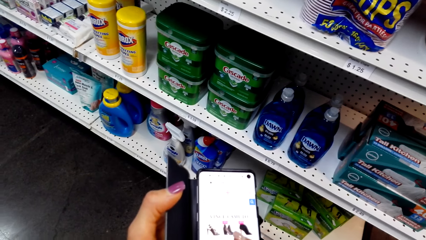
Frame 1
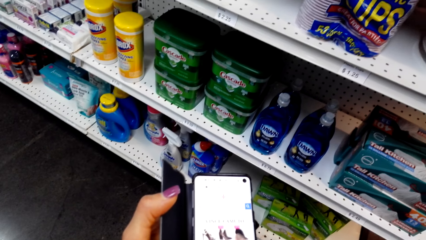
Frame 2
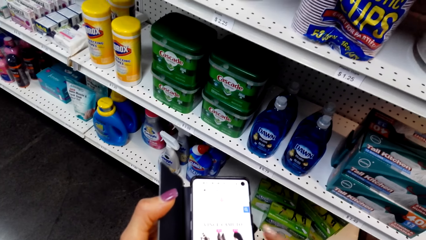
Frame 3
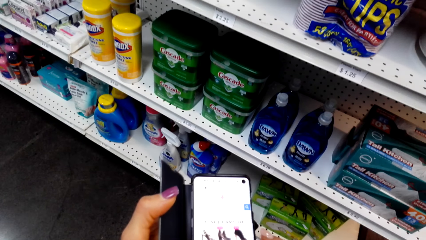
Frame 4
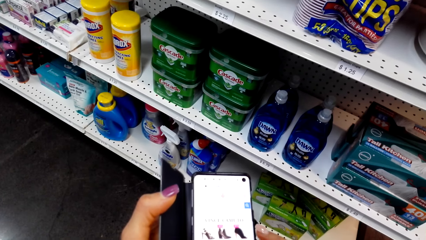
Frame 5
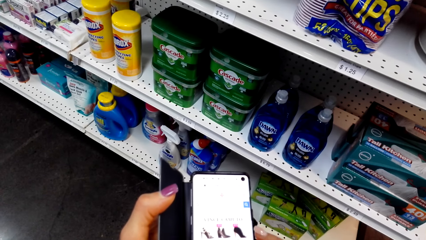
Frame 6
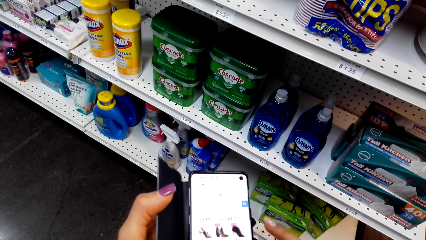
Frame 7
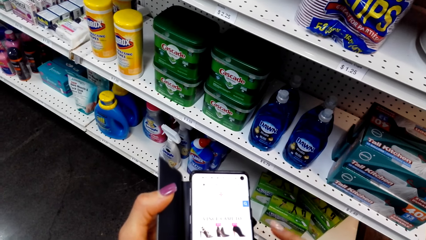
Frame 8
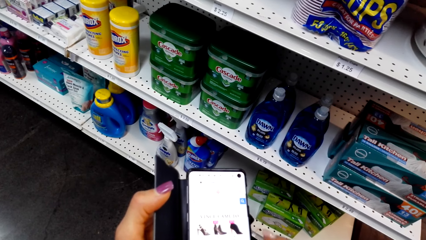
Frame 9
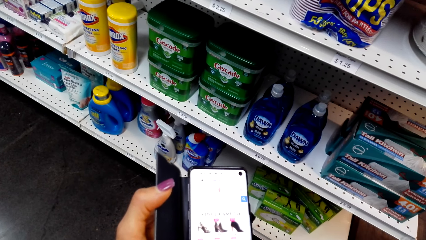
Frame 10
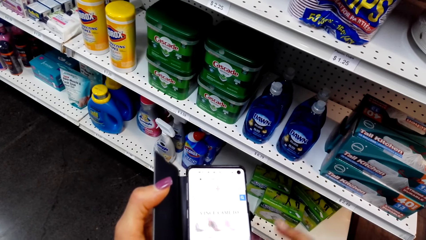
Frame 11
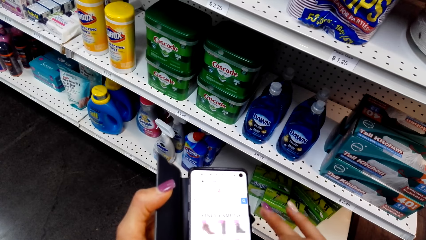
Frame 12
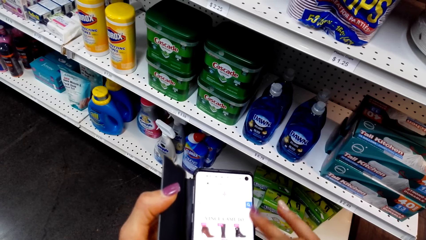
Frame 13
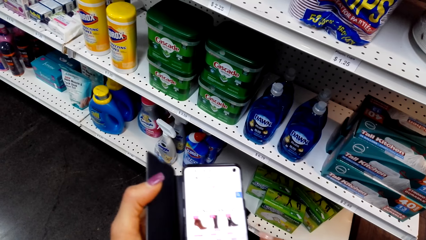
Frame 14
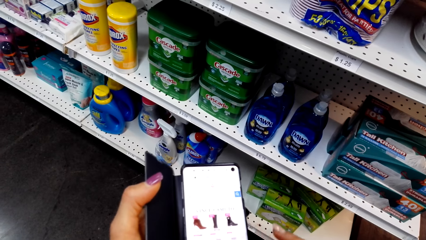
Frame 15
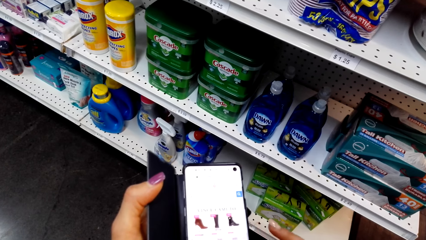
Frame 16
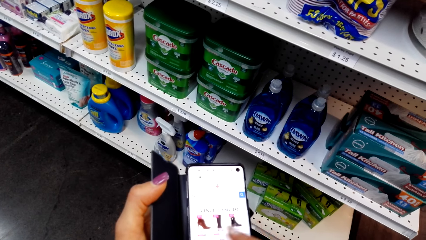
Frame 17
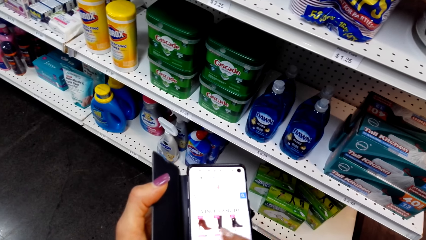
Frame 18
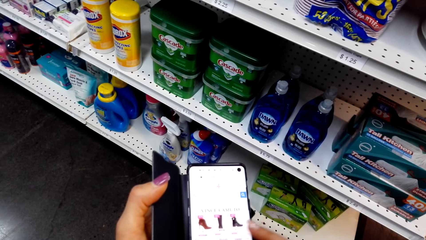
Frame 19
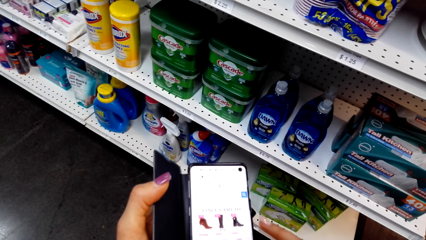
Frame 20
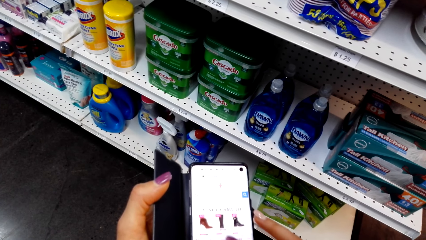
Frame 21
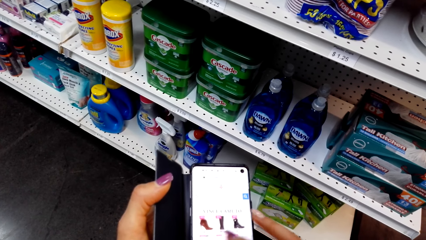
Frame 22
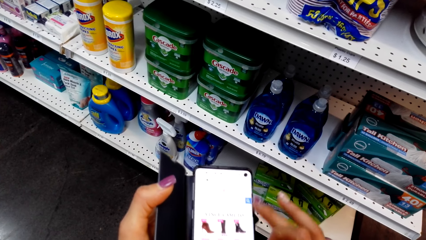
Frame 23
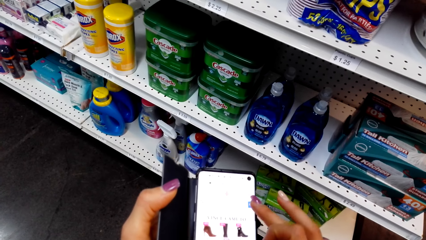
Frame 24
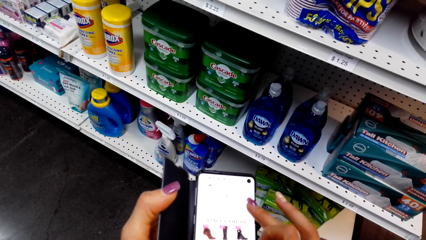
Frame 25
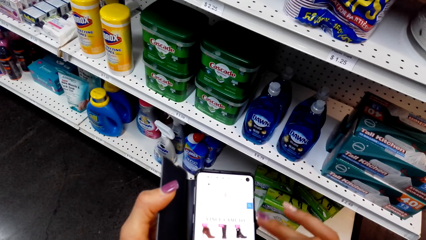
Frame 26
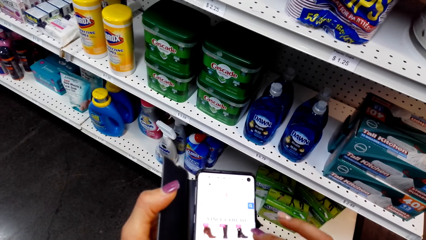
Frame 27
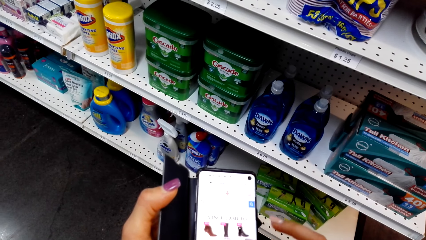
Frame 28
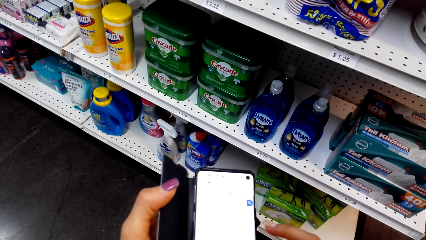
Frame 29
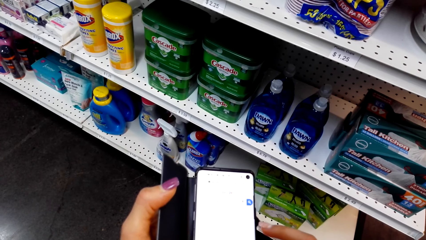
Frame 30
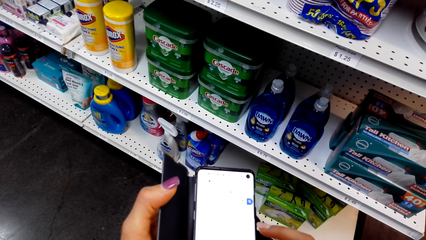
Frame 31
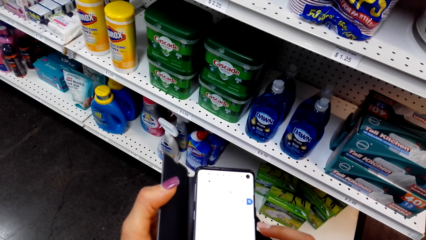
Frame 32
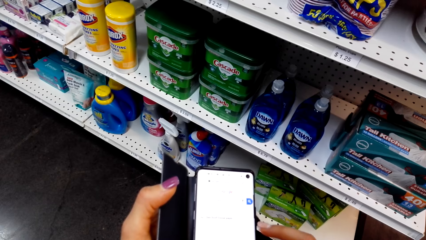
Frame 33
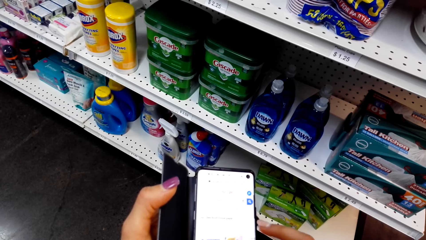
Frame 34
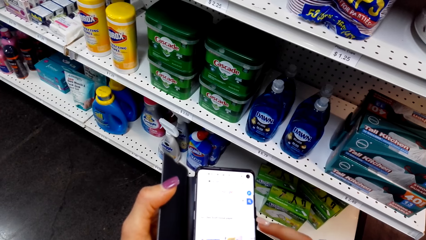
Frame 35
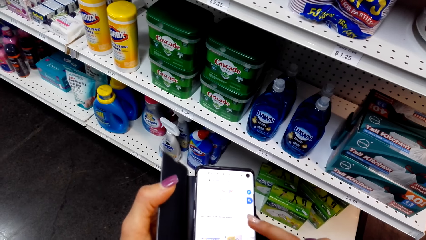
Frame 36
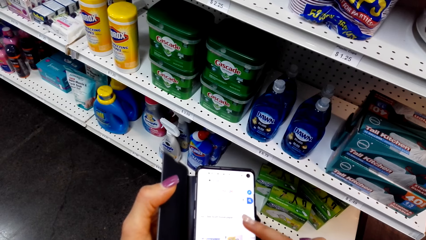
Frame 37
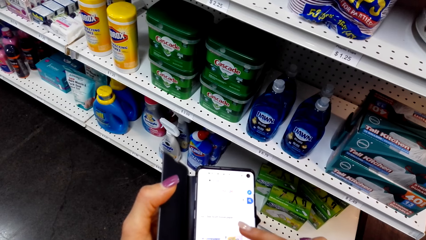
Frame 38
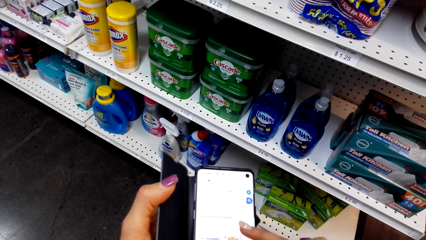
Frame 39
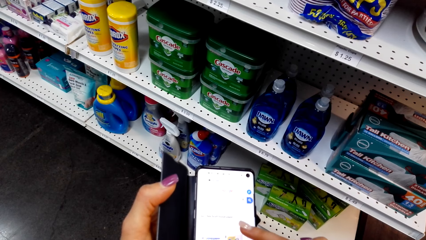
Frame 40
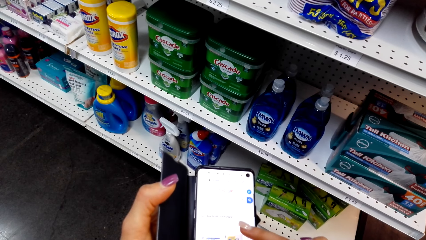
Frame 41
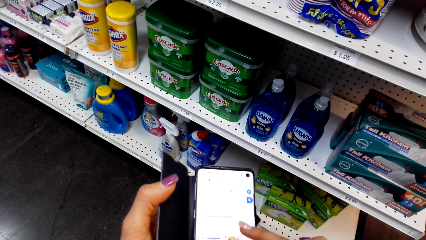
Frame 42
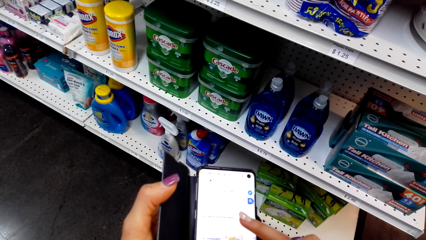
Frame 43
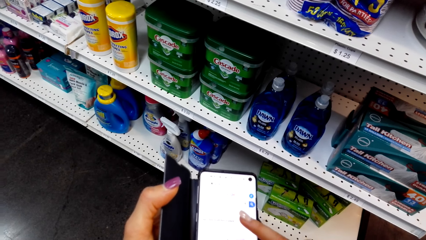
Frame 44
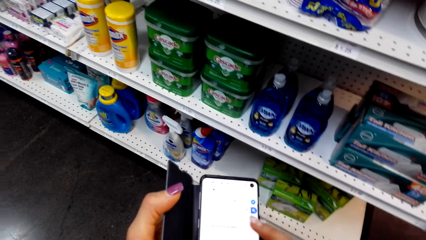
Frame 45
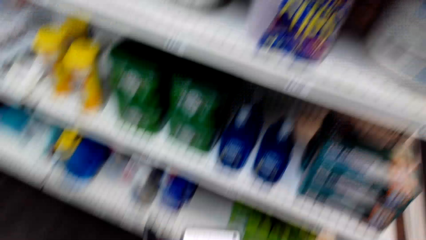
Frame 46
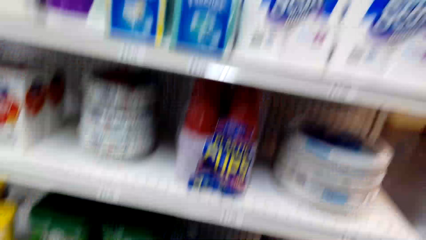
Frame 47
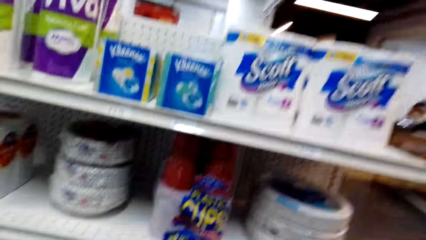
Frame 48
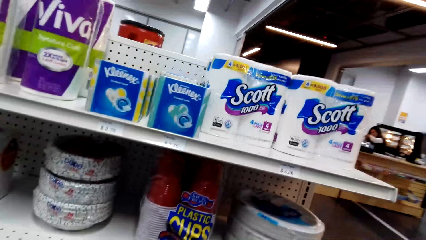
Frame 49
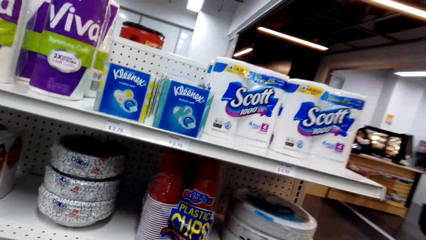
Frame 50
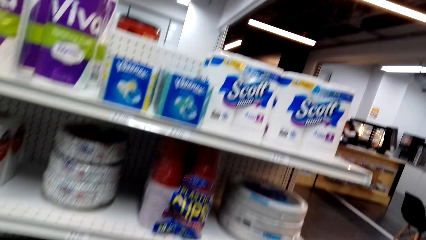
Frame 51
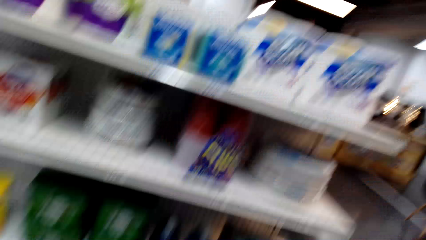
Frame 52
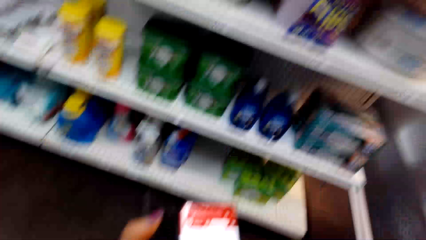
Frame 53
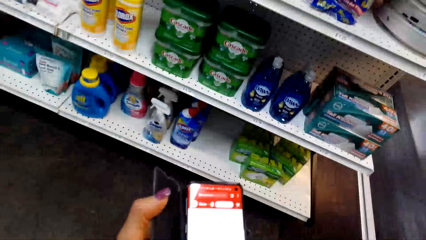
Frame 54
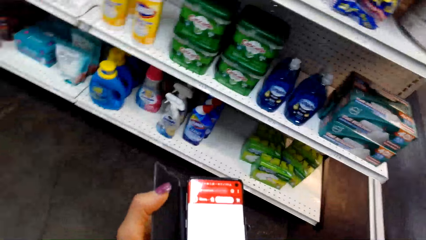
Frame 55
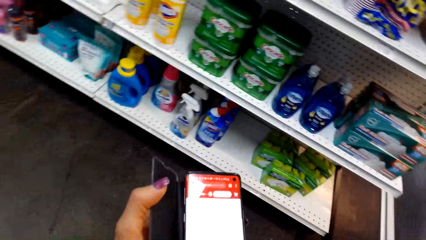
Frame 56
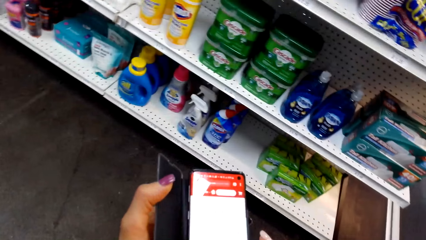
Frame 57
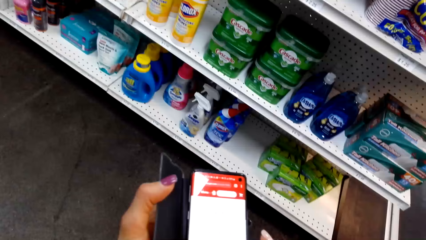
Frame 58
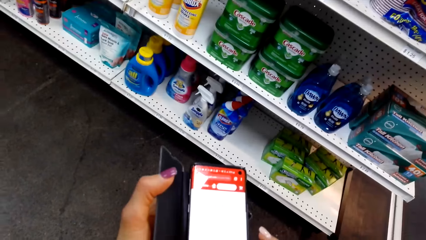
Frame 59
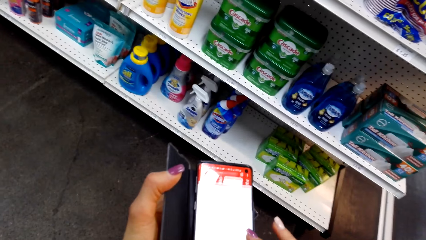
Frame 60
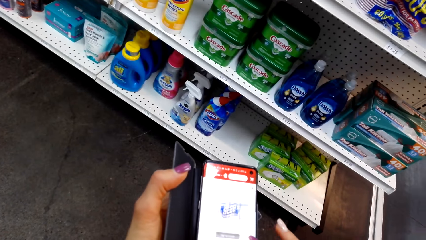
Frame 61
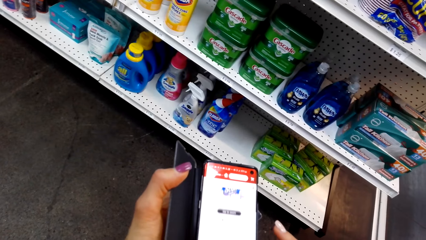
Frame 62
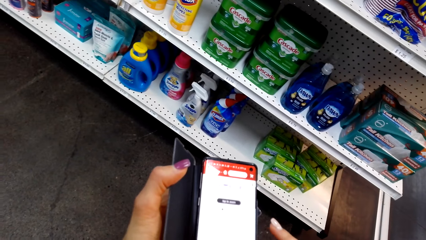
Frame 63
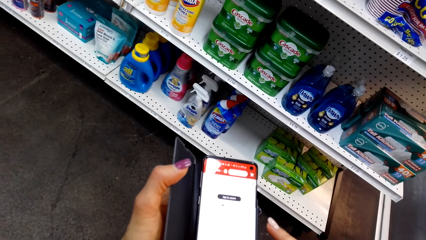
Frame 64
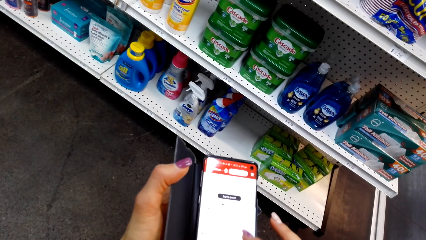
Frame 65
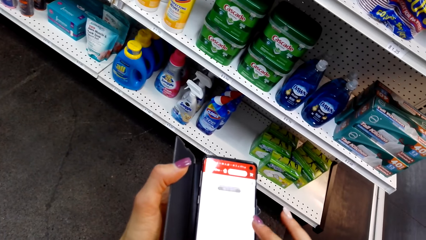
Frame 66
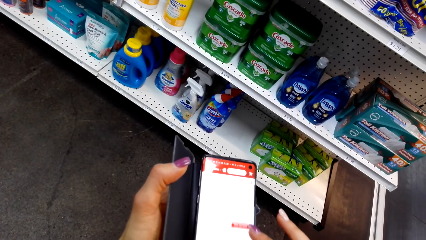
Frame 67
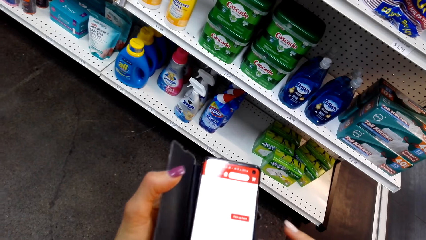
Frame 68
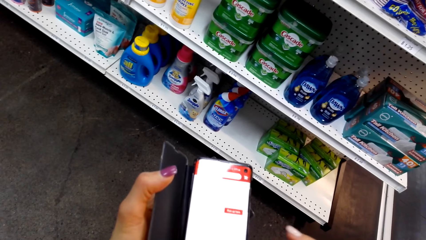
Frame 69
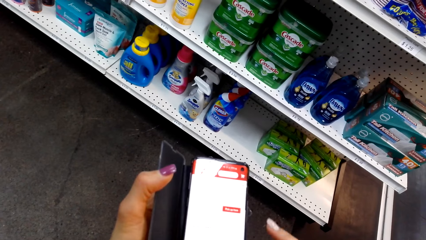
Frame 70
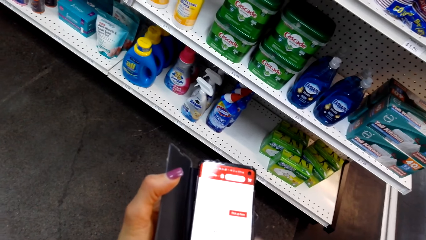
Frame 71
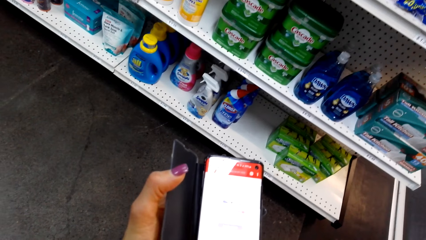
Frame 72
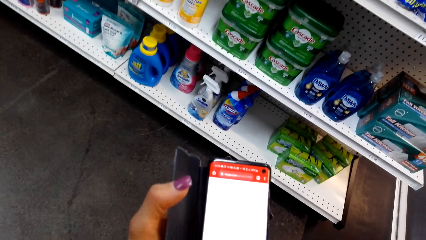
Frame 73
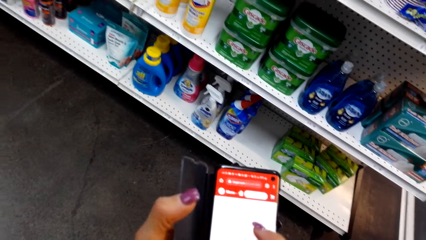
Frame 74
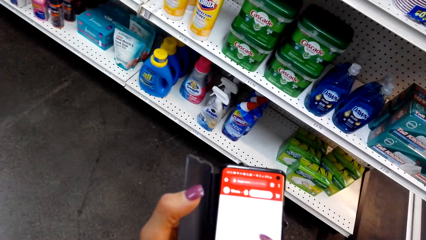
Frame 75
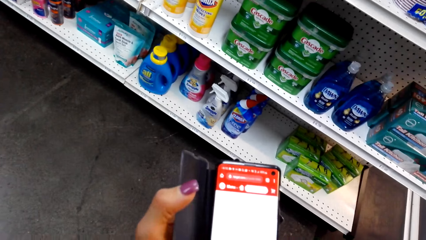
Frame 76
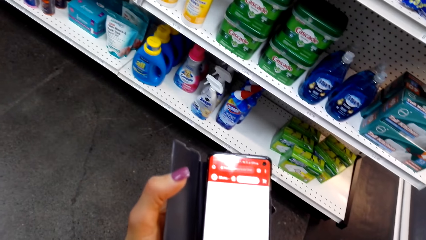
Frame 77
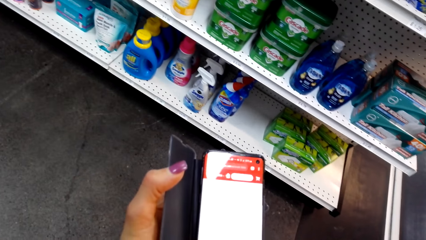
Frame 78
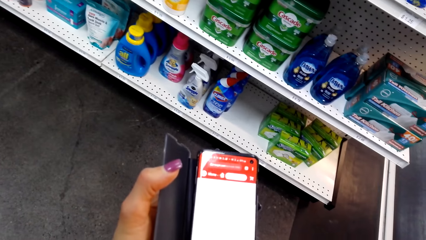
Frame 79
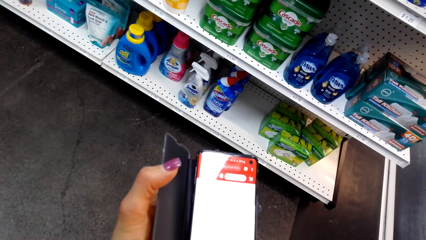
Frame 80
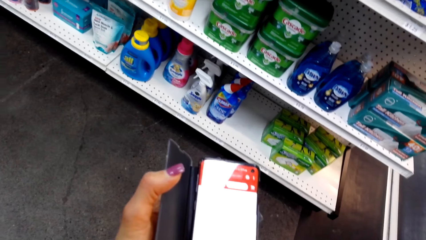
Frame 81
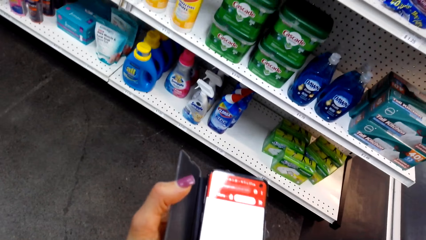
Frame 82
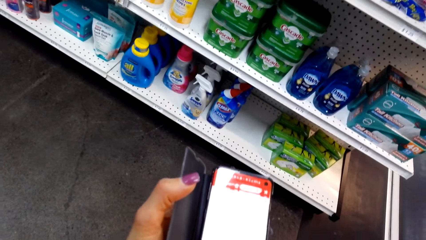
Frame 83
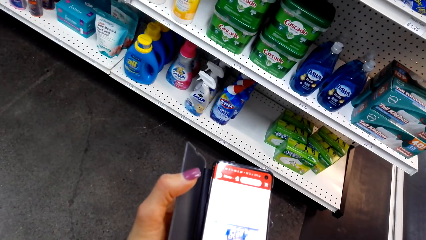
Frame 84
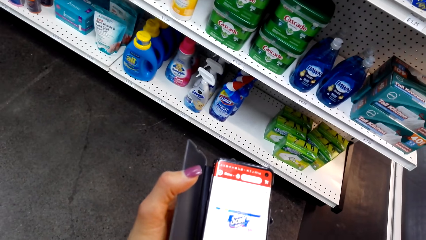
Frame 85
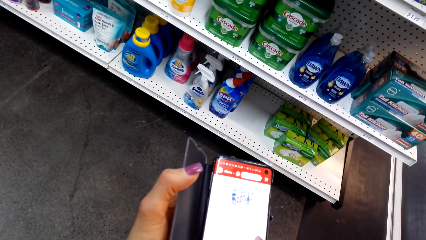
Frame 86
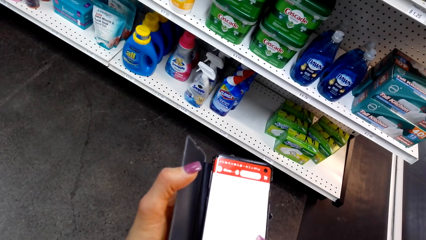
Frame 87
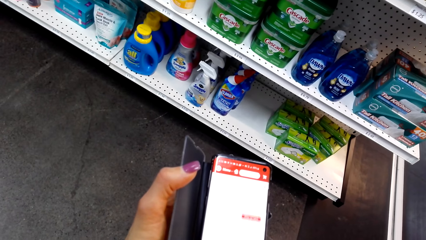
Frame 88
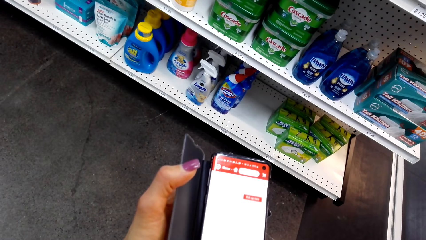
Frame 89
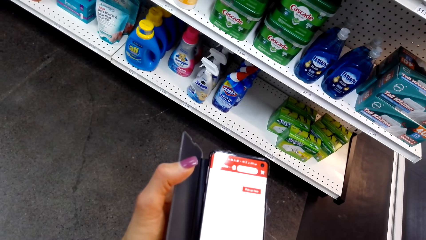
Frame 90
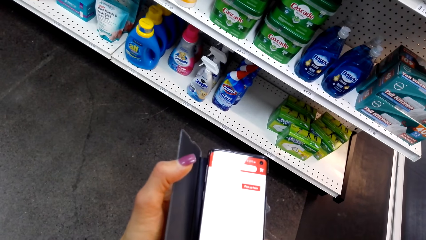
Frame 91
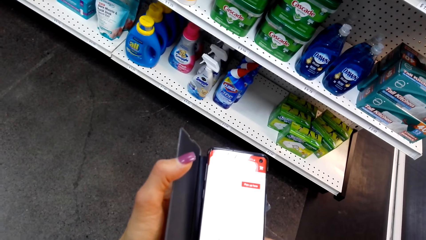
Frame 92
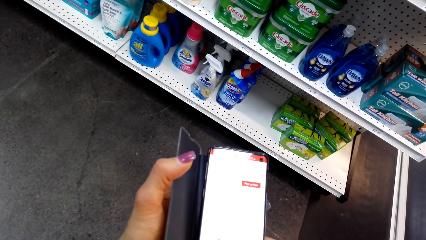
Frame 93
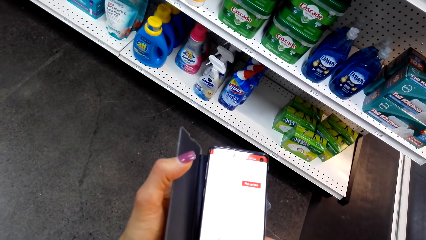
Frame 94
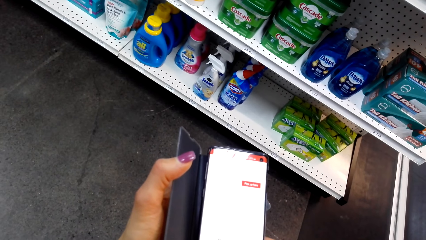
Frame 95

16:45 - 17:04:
The camera wearer taps the screen of the phone with the finger. They look at the products. They scroll the screen of the phone with the finger. They operate the phone.
